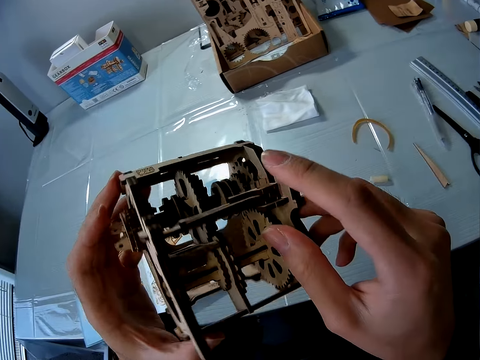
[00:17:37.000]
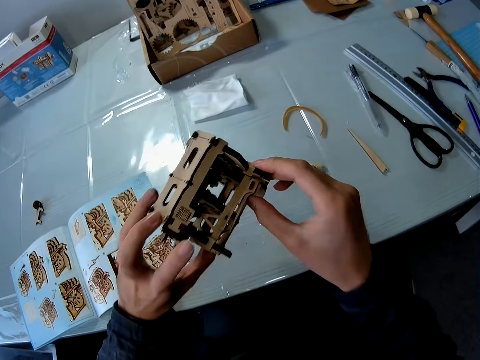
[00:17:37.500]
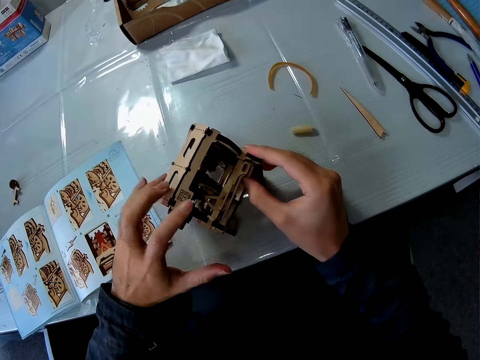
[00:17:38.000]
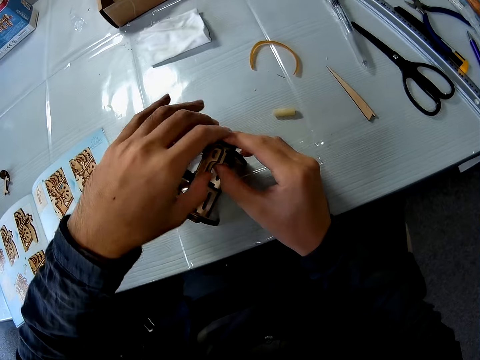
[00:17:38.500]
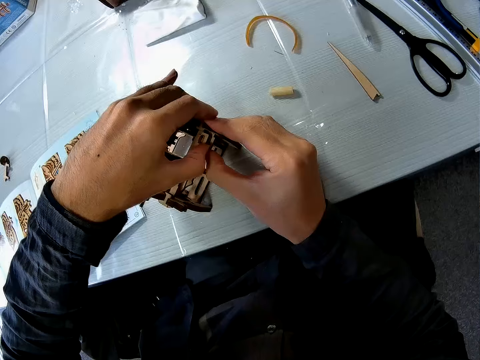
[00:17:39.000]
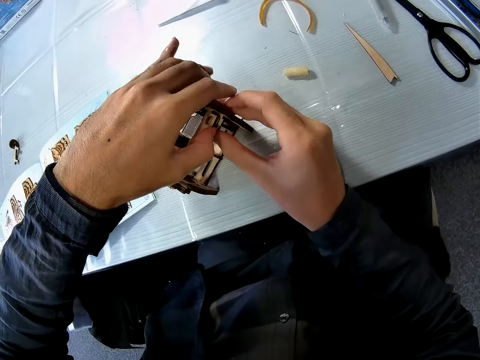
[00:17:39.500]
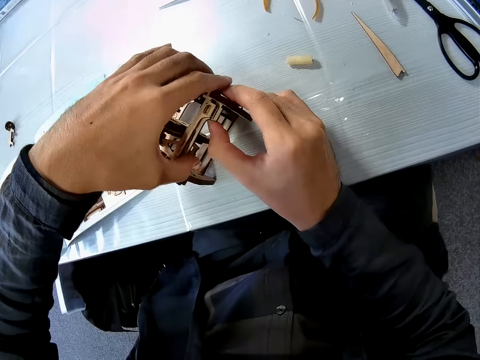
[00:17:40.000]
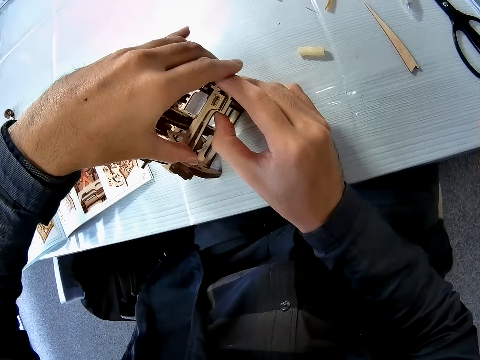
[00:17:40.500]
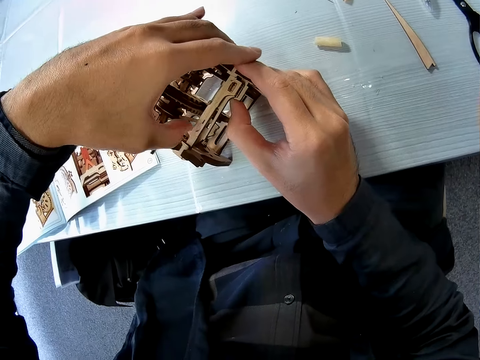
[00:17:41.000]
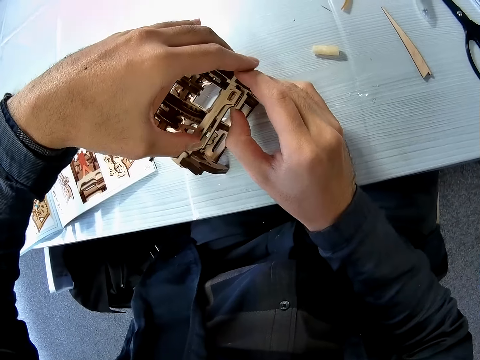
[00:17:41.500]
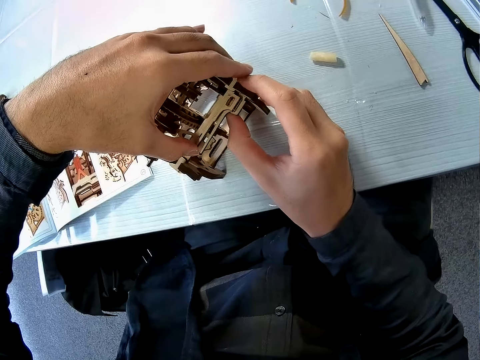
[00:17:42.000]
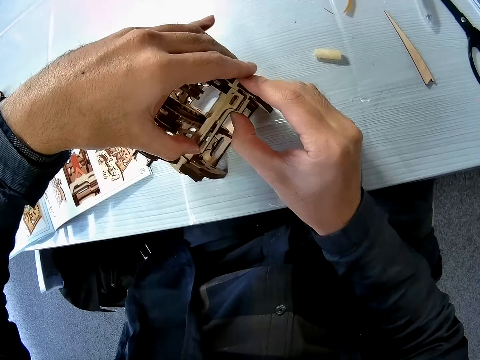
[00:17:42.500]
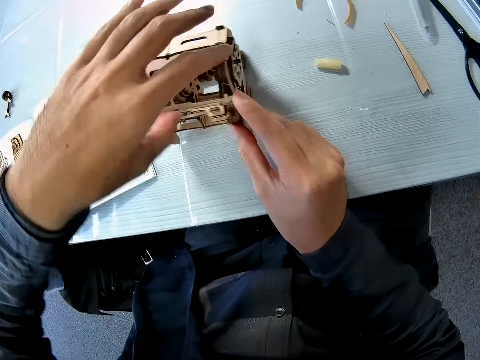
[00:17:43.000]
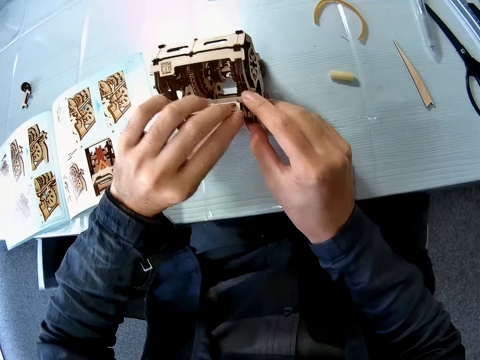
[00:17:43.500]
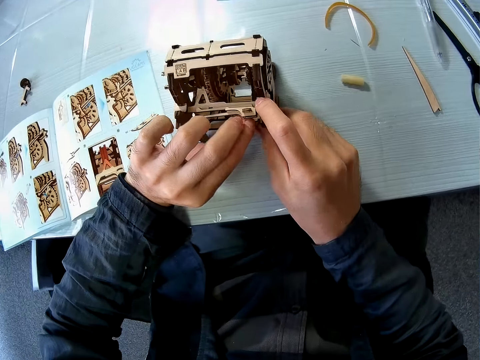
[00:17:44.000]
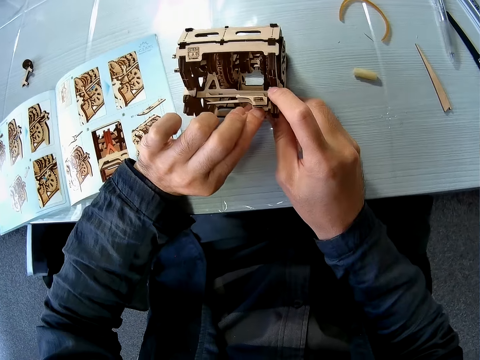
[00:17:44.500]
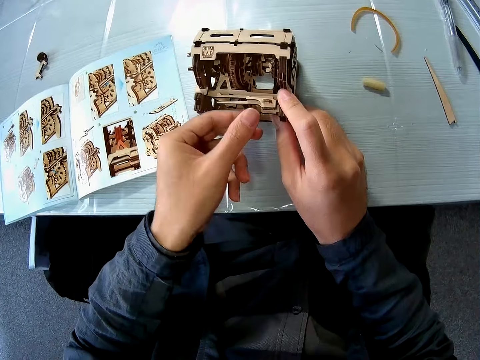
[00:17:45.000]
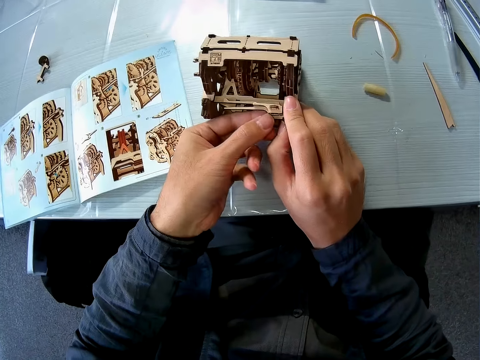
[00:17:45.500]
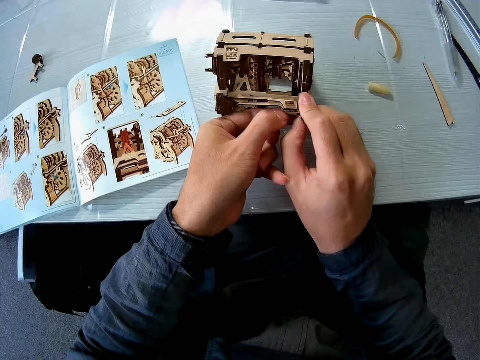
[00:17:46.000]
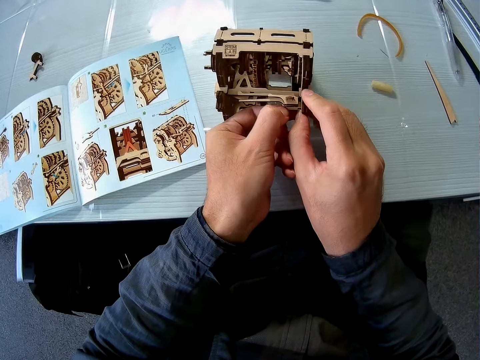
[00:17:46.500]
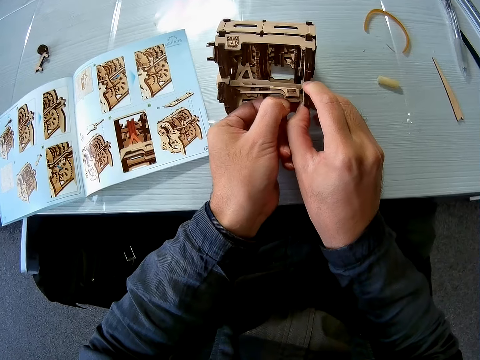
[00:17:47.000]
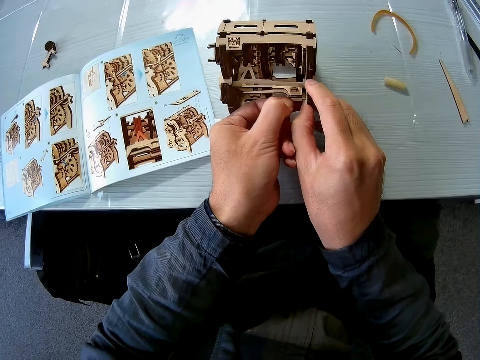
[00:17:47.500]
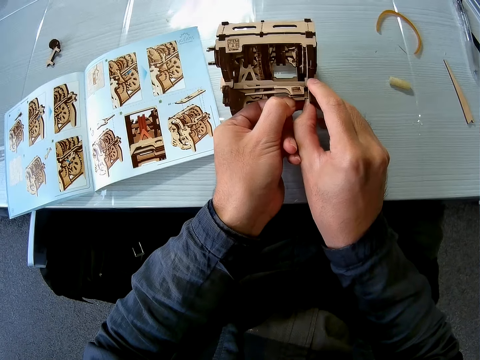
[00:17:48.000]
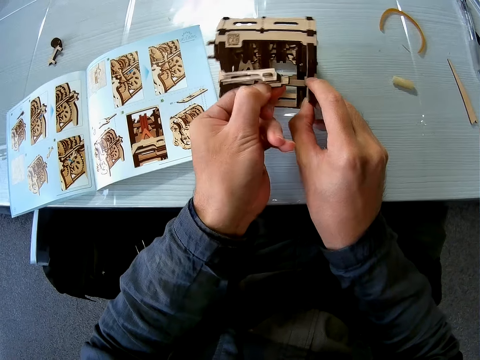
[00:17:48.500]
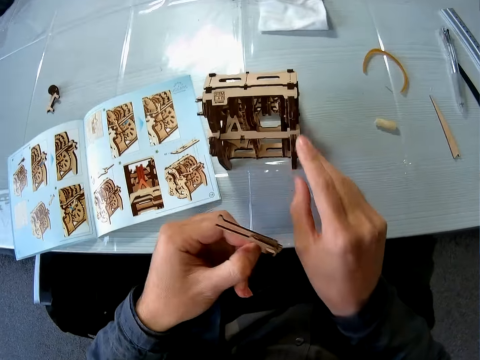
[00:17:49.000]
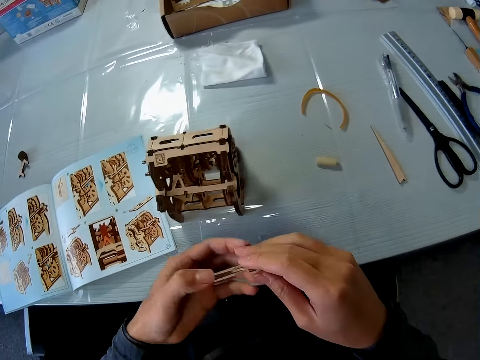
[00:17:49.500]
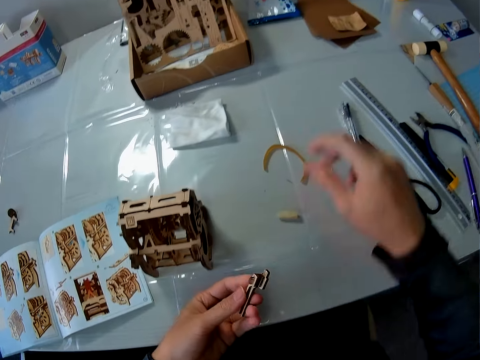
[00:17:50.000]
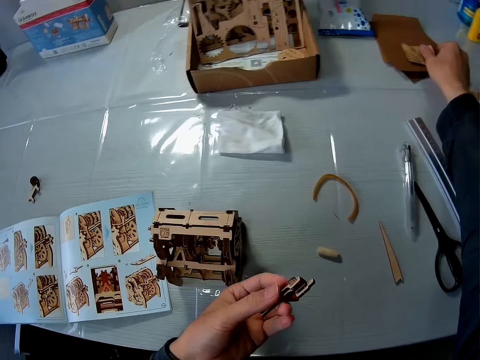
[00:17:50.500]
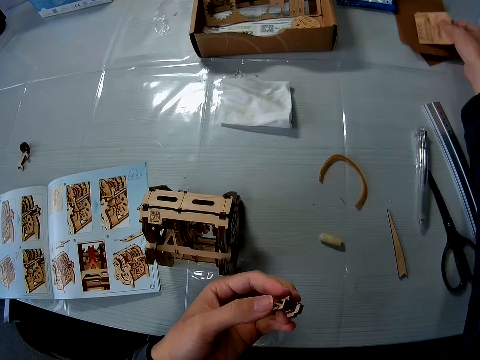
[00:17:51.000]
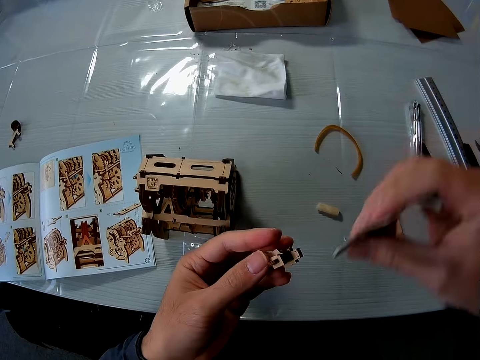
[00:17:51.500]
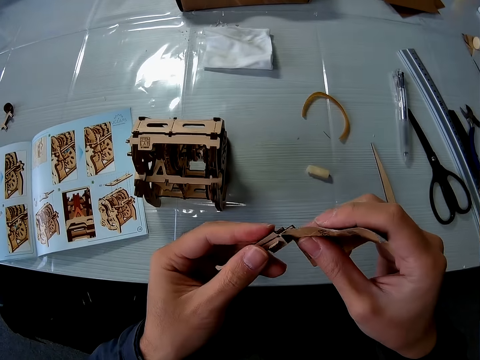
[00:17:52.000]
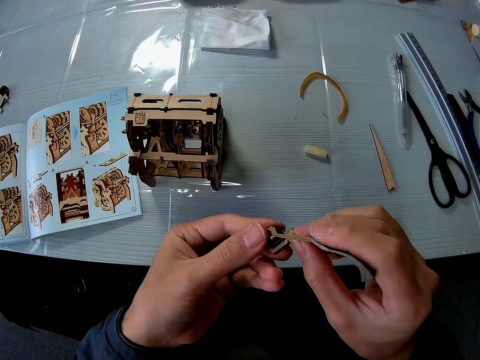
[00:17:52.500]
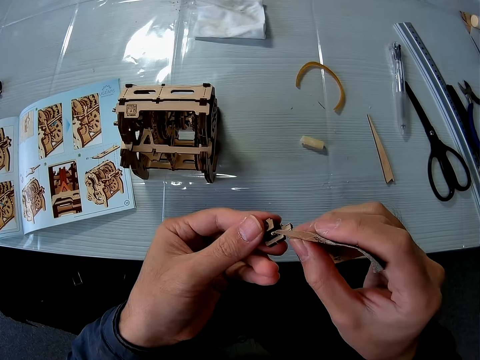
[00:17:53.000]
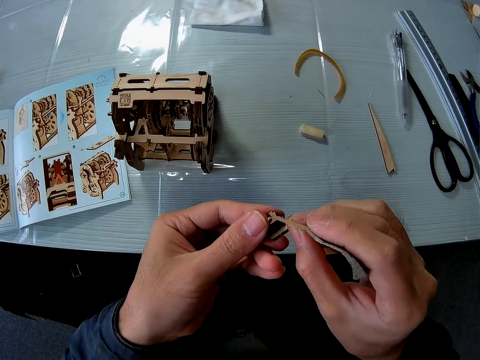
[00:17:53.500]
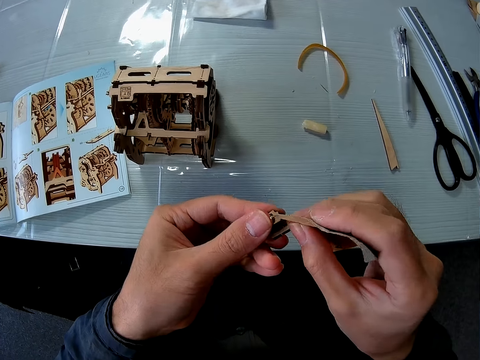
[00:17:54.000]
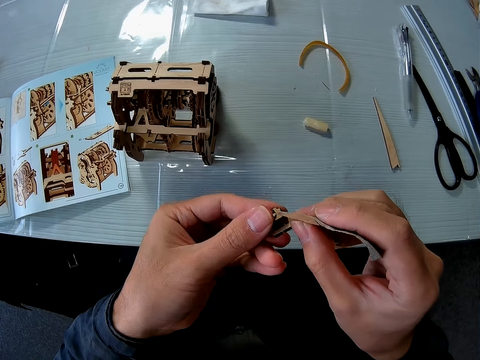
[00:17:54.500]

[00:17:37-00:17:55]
The camera wearer drops the wooden mechanical model on the table. He fixes the wooden craft shapes. He detaches the wood piece from the wooden mechanical model. He picks up the sandpaper on the table. He files the ends of the wood piece in his hand with the sandpaper.

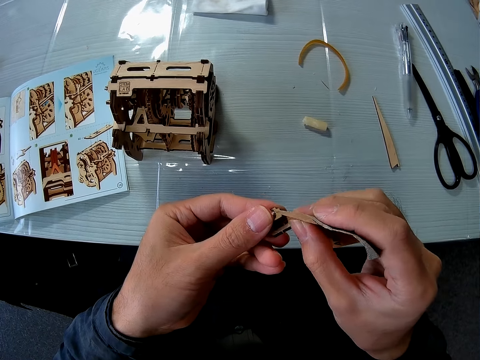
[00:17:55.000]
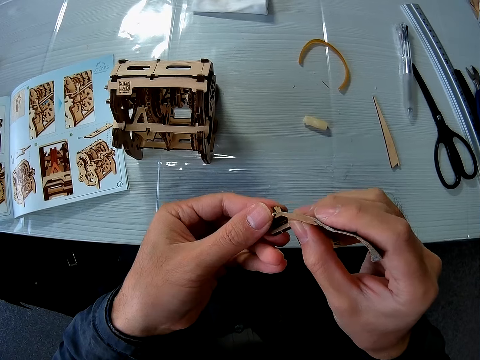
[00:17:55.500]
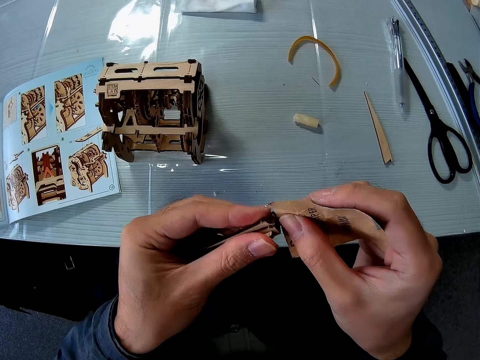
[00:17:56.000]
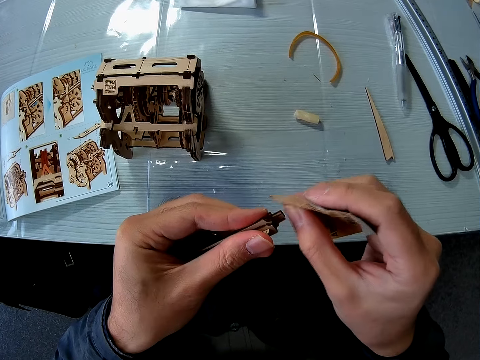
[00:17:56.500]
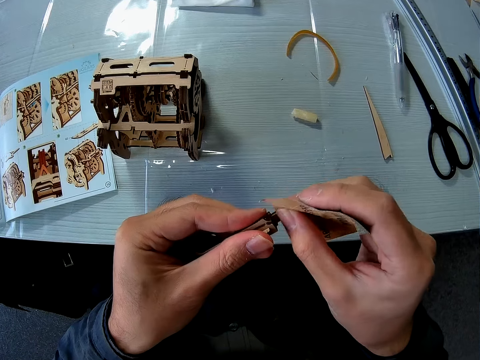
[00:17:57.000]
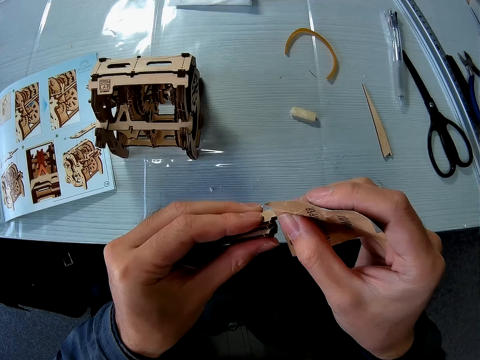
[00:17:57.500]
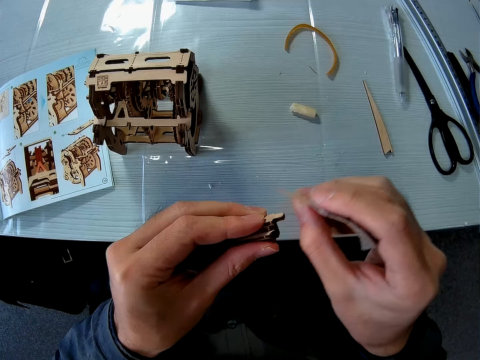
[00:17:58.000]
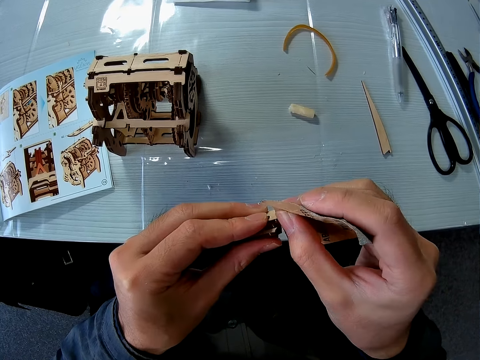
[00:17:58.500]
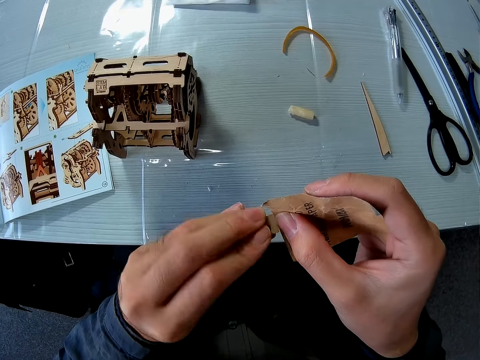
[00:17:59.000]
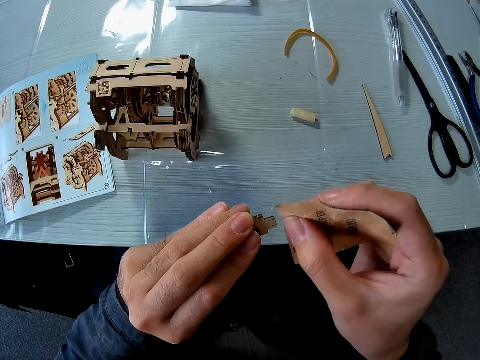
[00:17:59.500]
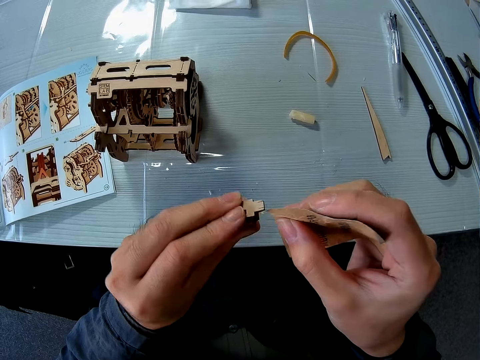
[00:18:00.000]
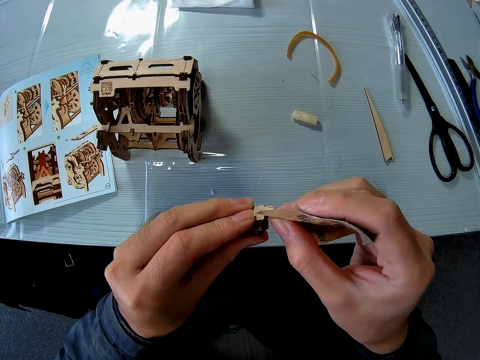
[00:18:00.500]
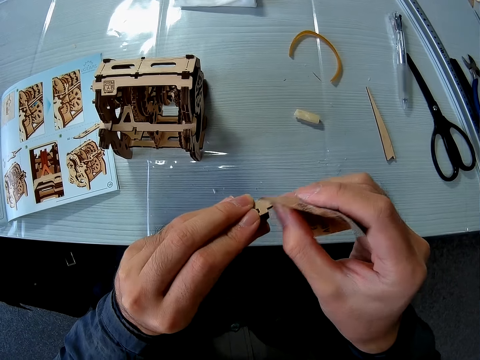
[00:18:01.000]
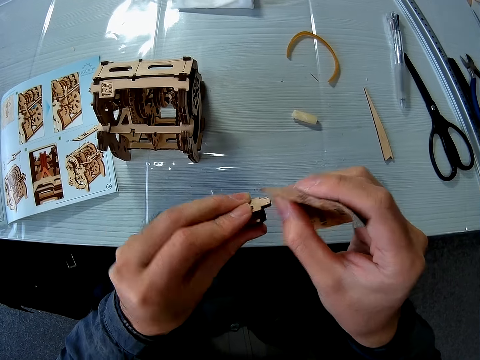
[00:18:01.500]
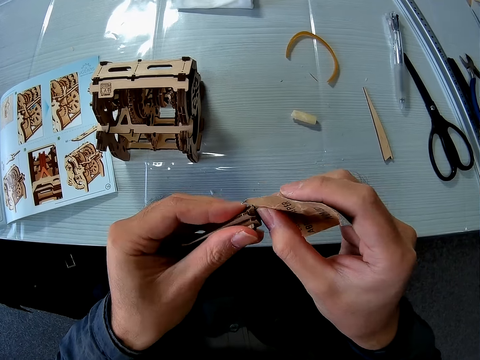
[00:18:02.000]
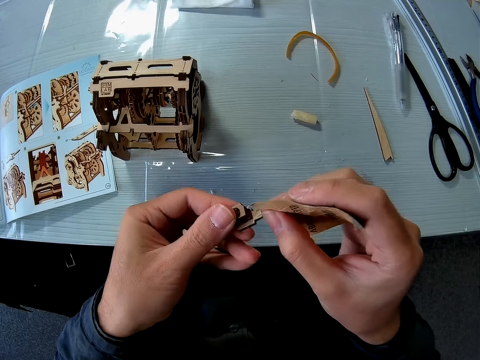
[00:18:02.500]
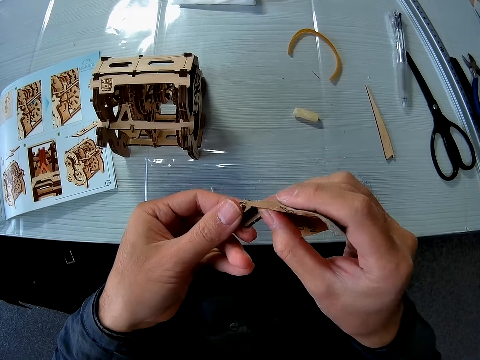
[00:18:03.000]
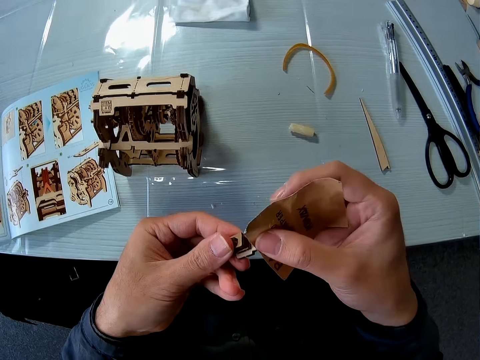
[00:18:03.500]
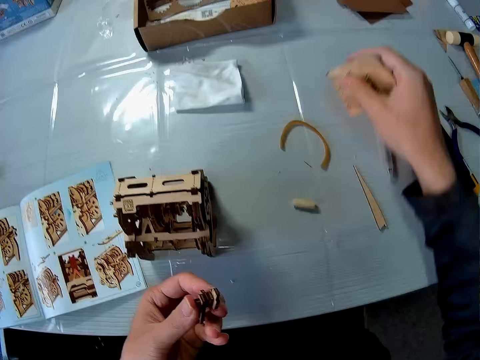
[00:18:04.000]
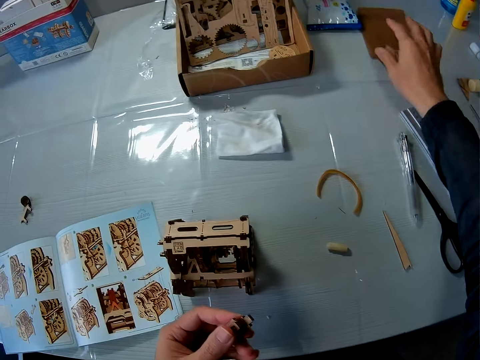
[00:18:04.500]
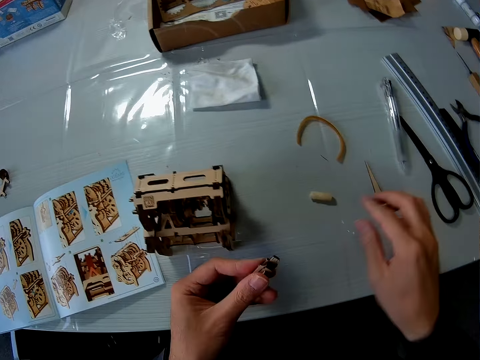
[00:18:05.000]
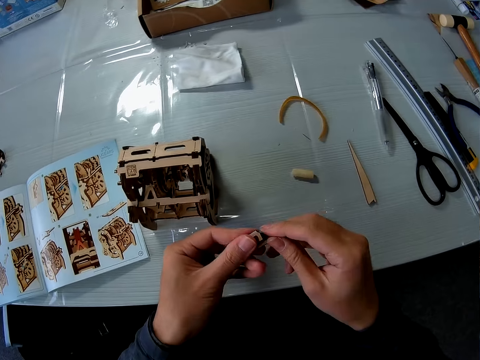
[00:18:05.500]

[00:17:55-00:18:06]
The camera wearer drops the sandpaper on the table.
